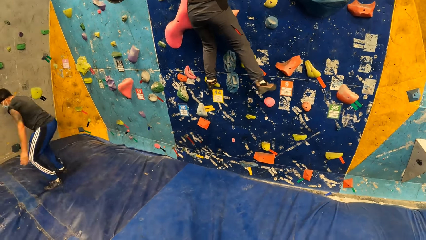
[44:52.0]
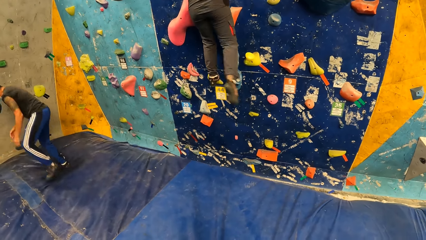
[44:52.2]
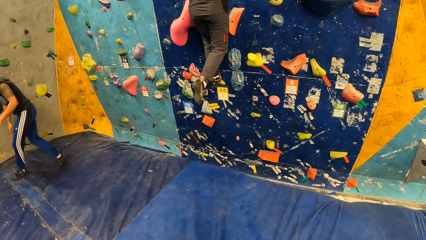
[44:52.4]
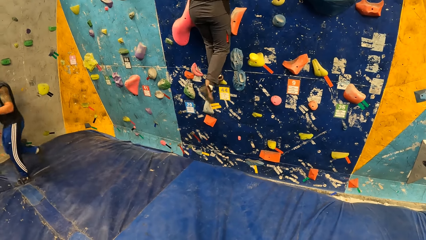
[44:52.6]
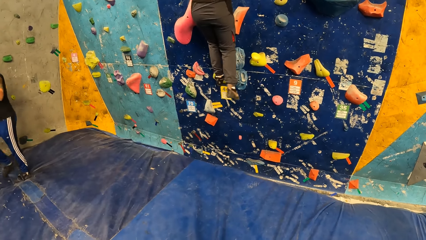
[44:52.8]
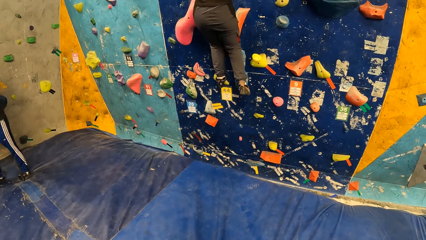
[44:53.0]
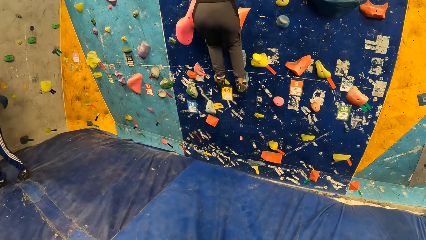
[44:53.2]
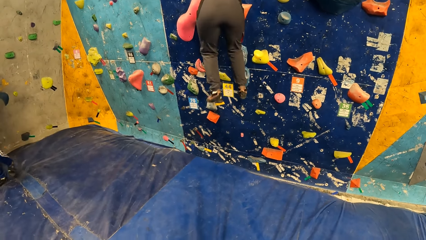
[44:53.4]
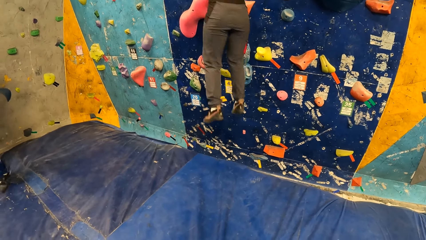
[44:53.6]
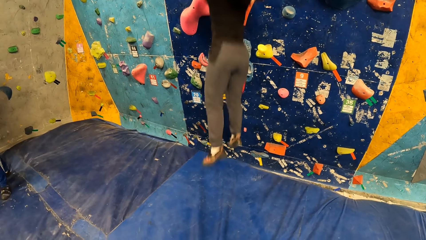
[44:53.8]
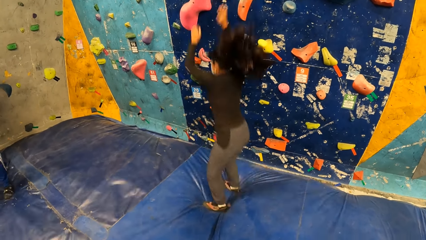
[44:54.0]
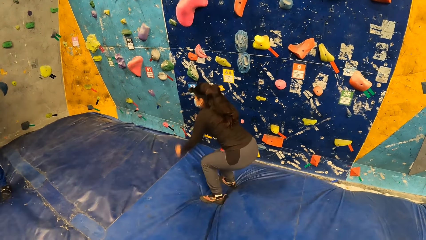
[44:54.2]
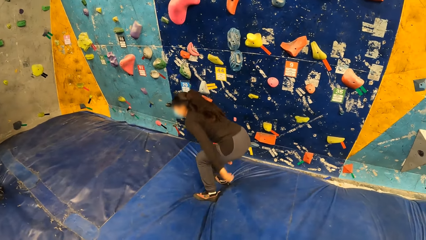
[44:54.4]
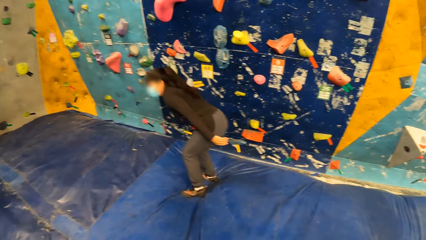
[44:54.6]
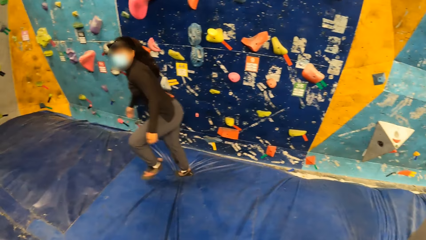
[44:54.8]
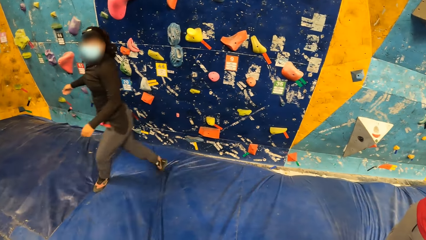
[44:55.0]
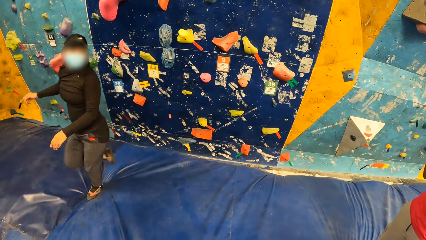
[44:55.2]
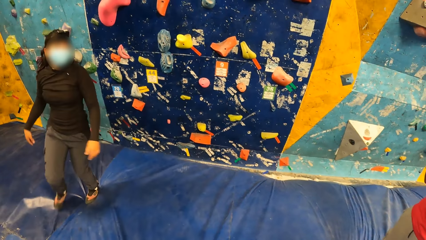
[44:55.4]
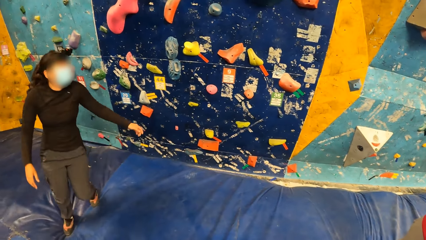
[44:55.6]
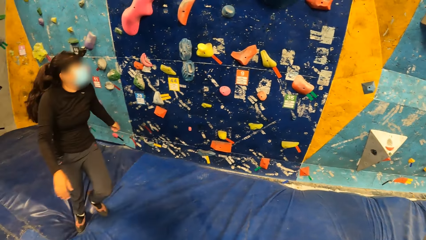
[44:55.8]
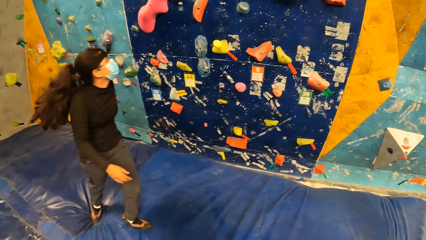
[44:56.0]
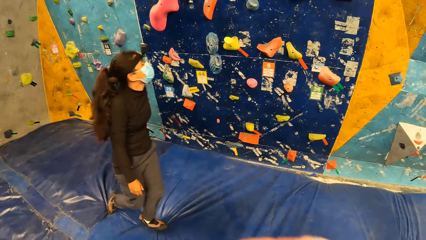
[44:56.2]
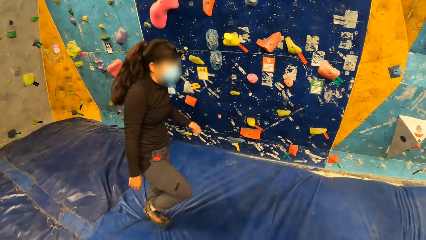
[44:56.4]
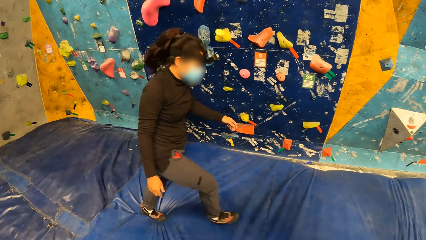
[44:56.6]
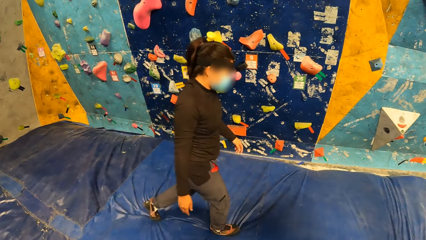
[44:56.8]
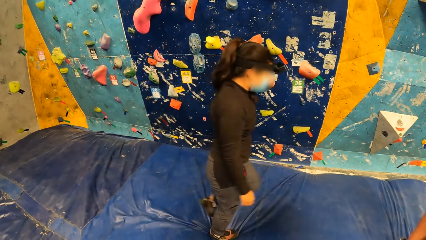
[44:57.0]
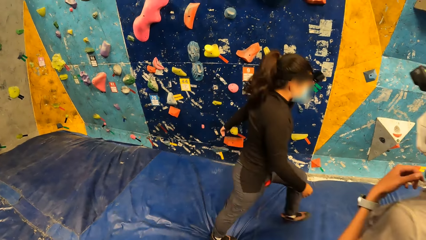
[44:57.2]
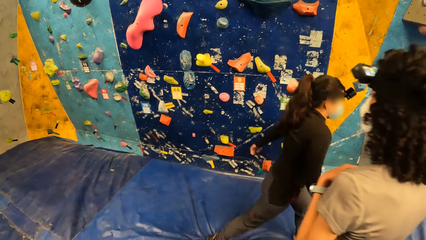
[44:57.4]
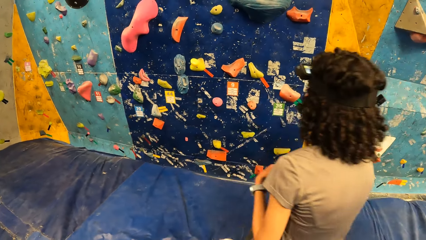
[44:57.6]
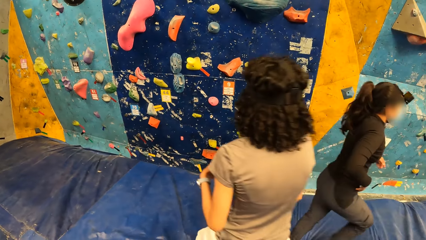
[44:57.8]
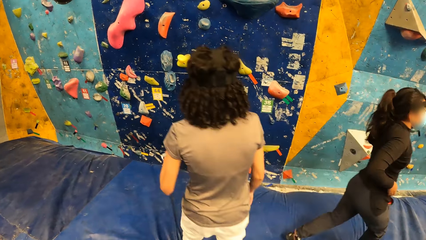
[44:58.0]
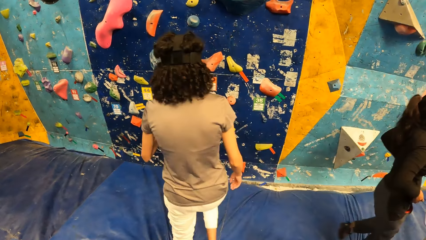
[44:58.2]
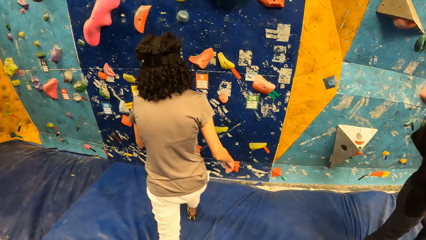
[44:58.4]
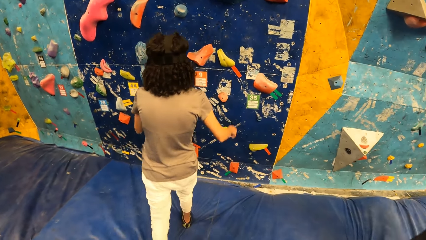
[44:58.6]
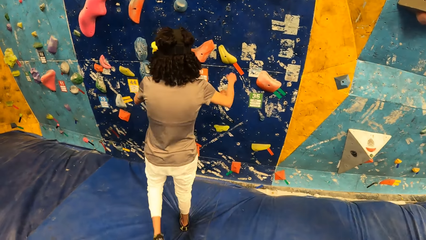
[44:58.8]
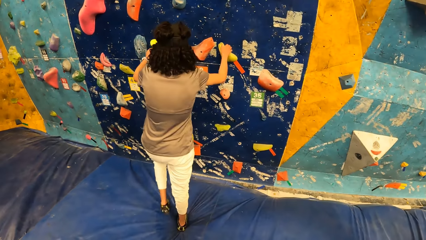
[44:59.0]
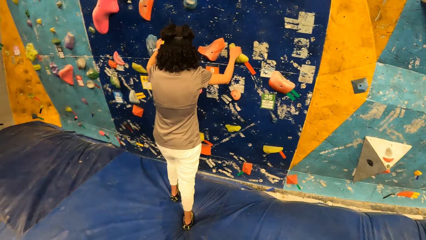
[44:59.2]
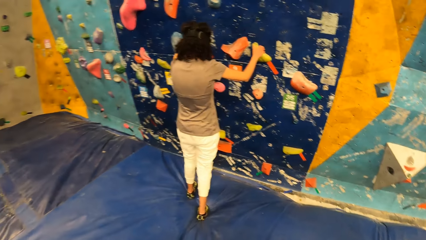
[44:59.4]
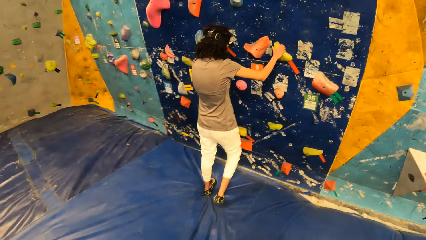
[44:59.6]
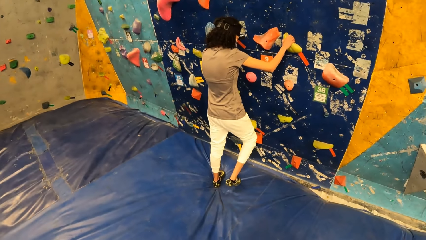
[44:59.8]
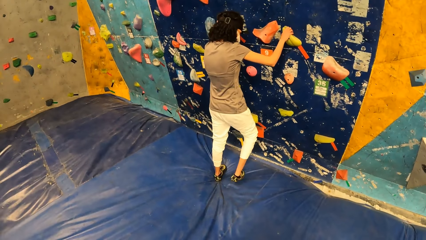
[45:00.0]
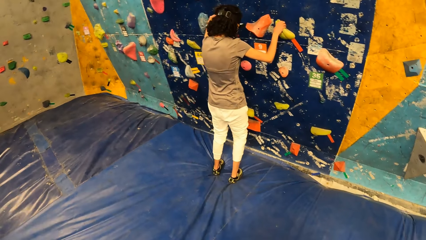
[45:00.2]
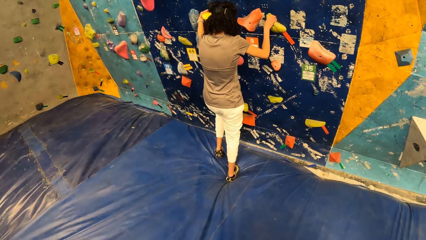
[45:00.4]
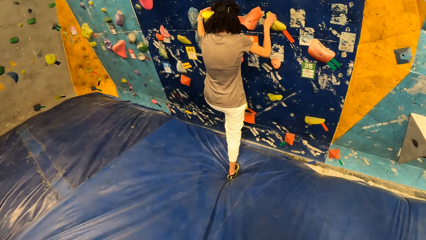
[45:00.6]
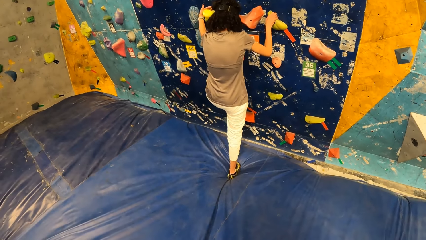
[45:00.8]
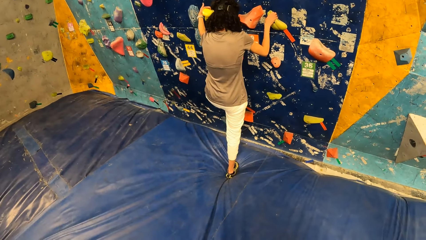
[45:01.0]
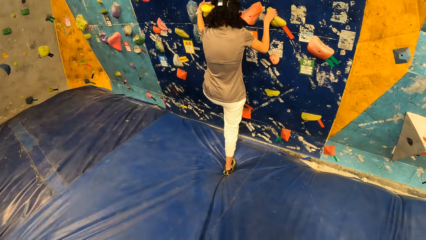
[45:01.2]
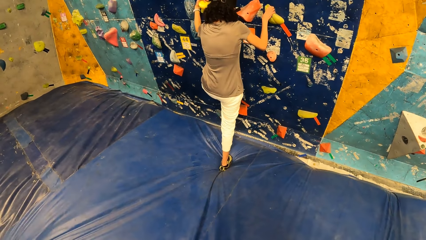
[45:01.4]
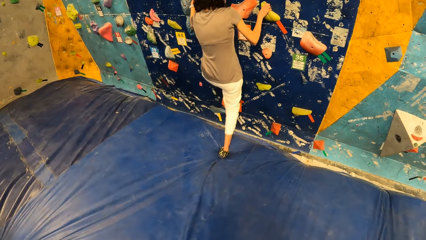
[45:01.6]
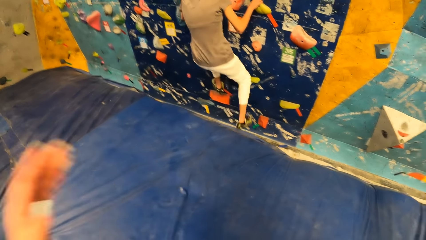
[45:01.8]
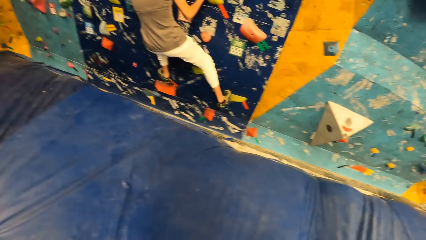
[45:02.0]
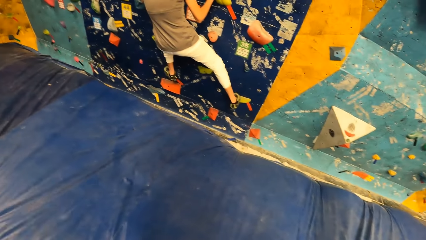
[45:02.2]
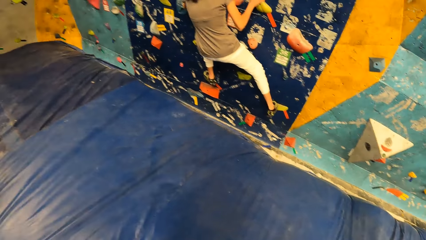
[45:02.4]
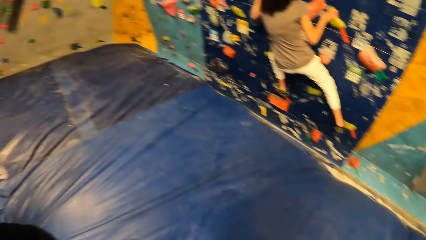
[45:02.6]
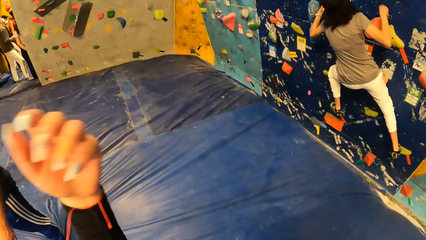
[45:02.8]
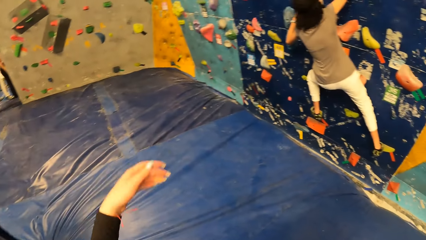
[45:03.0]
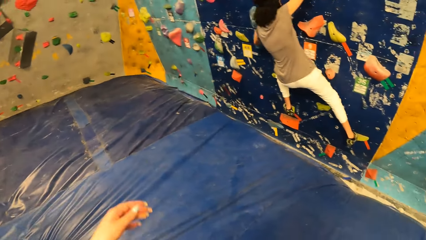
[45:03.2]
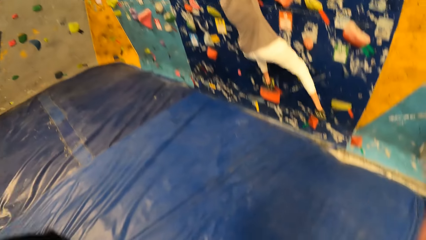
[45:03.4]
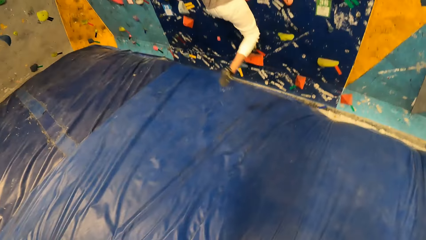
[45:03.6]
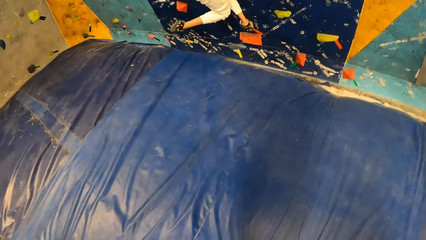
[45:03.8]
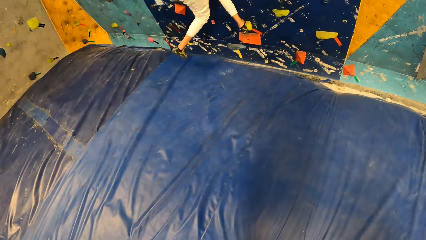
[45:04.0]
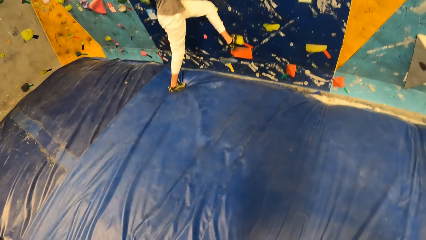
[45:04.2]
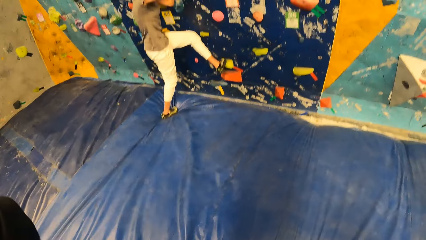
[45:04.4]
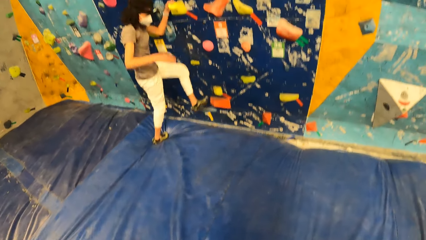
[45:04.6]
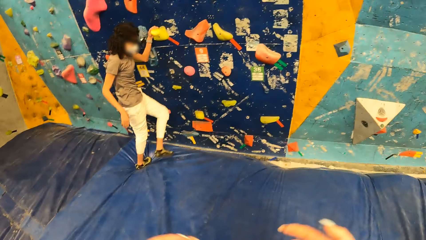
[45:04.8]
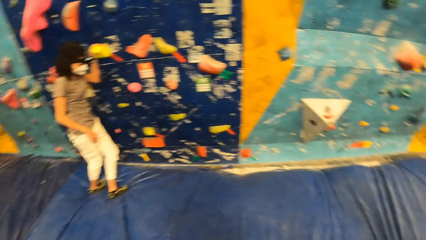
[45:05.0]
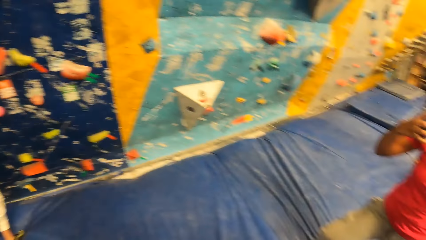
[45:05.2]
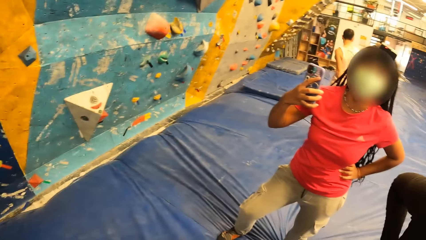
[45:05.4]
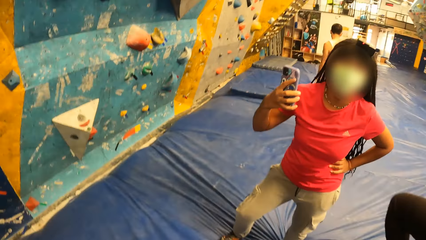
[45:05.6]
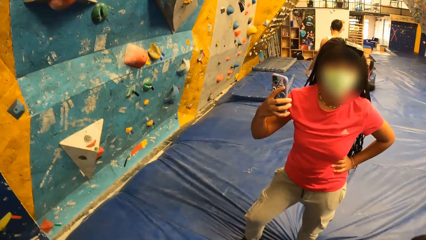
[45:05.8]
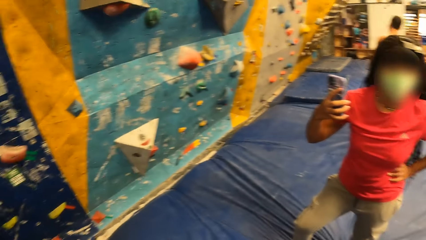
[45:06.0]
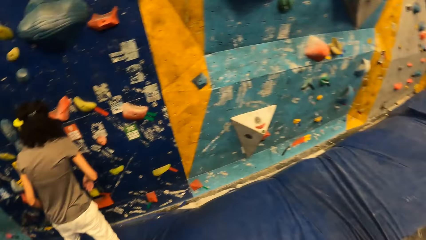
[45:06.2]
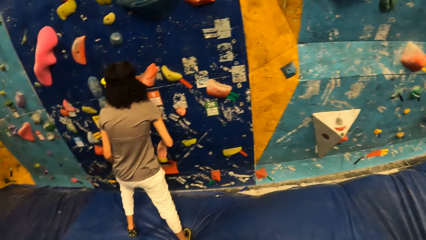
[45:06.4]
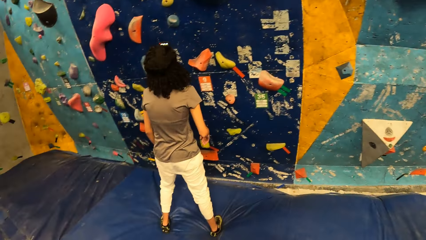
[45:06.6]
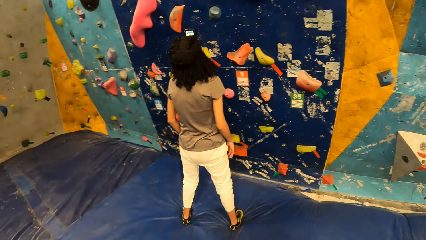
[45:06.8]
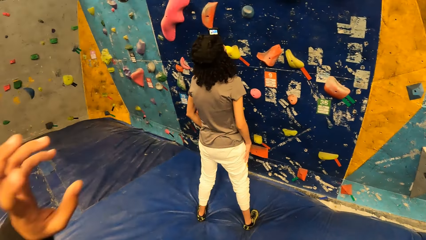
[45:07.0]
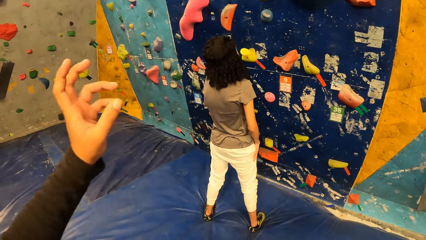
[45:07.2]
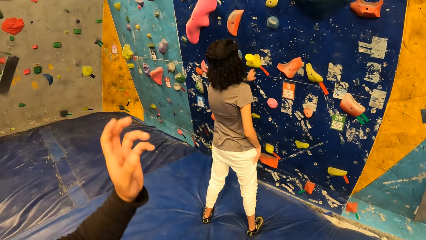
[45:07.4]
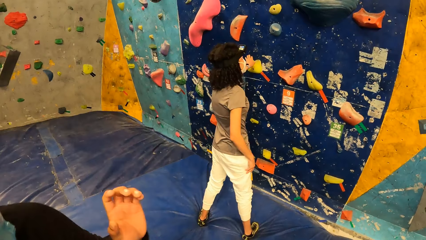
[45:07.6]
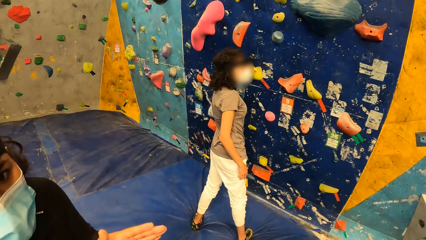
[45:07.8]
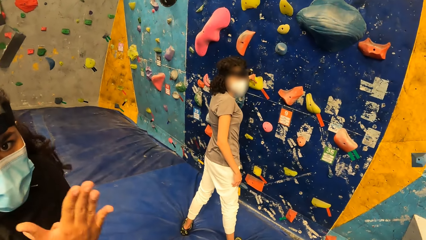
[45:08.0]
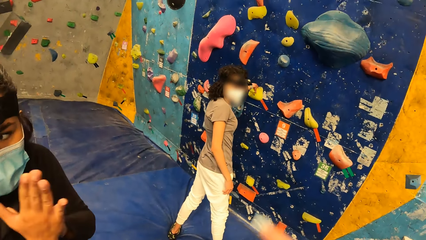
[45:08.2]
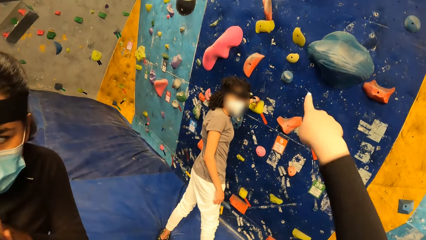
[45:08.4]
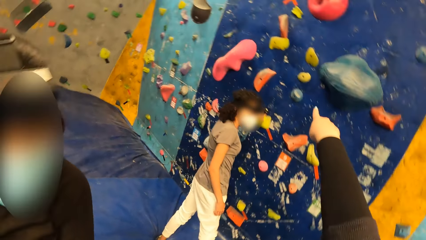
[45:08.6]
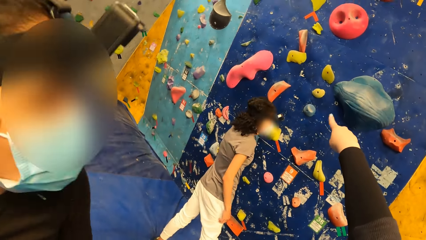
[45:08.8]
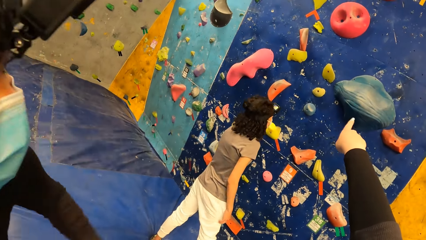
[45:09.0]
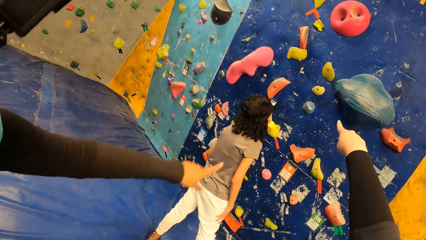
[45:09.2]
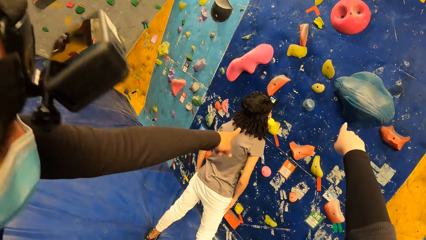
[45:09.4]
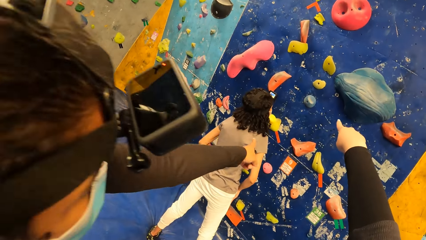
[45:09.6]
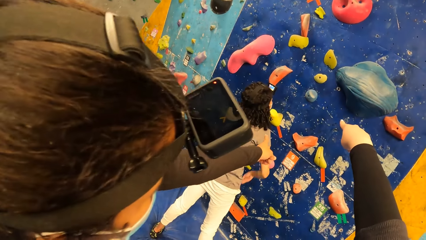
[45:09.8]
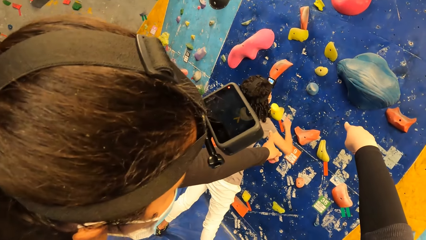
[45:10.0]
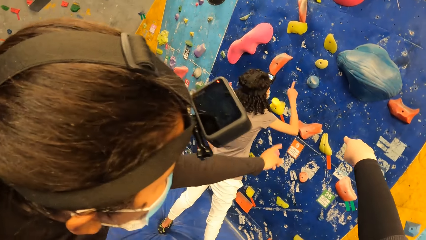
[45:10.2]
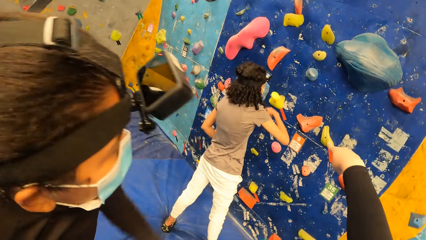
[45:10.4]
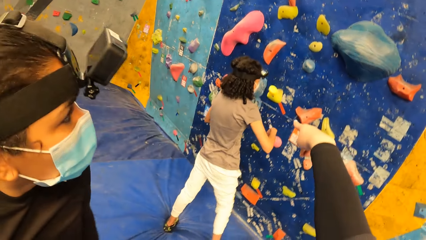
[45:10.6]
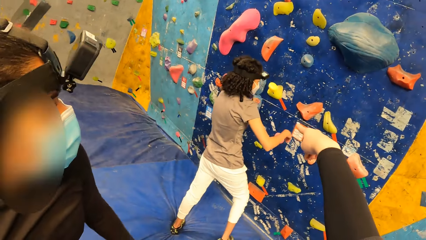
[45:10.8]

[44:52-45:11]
A woman jumps down from the wall. Another woman walks towards the climbing wall. The other woman puts her hands on the climbing holds on the wall and climbs the wall with her hands. She drops her right leg from the wall. A girl takes a photo. Another girl walks around. The other woman holds the climbing hold with her left hand. The camera wearer points at the wall with her right hand. The first woman points at the wall with her left hand.
